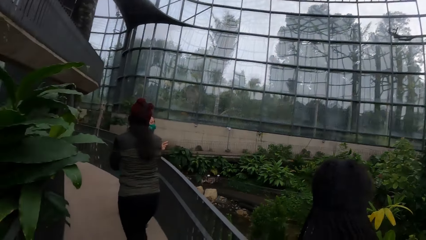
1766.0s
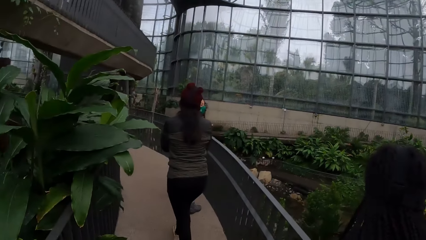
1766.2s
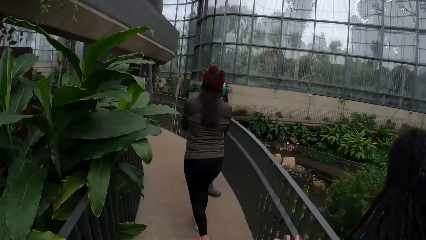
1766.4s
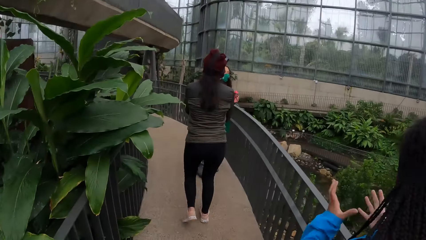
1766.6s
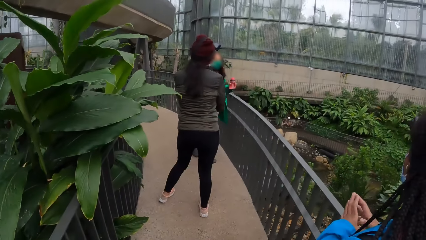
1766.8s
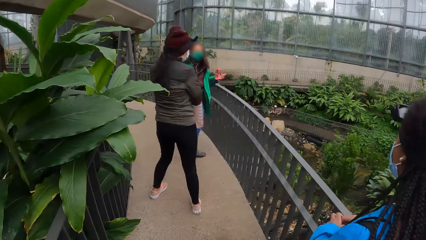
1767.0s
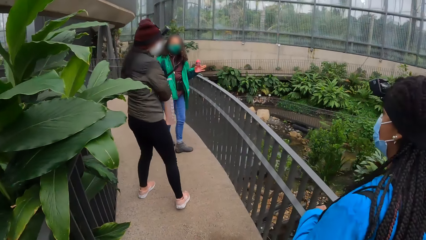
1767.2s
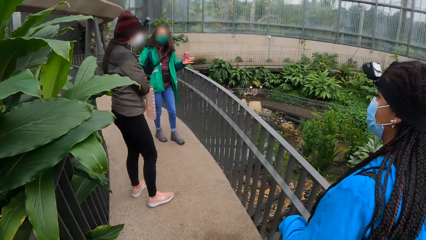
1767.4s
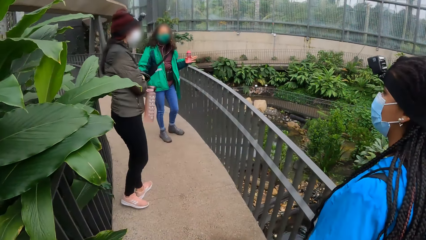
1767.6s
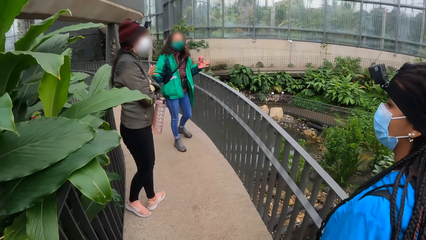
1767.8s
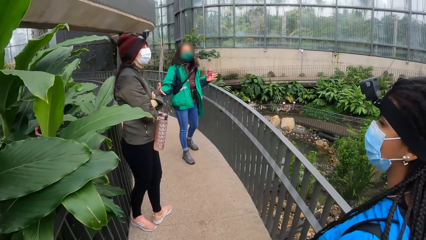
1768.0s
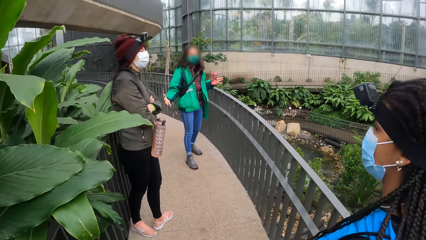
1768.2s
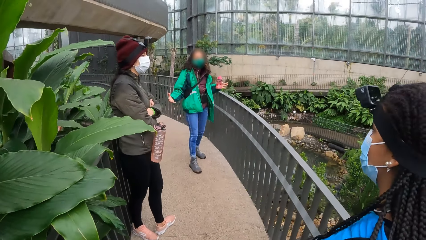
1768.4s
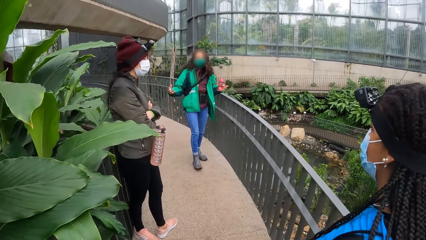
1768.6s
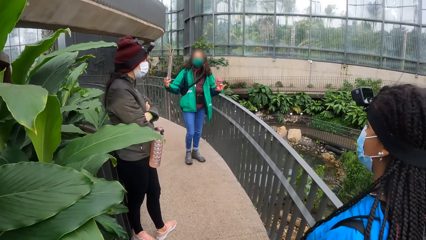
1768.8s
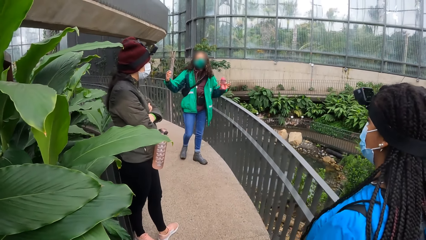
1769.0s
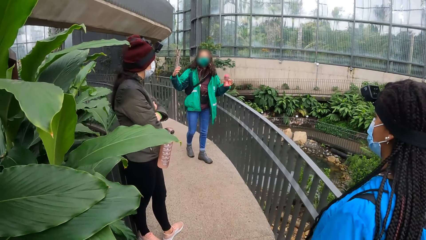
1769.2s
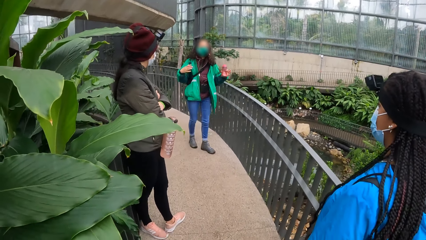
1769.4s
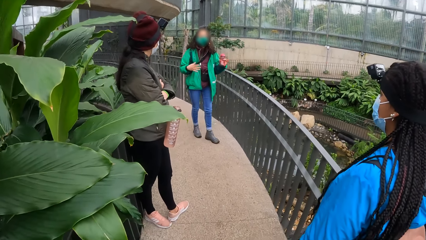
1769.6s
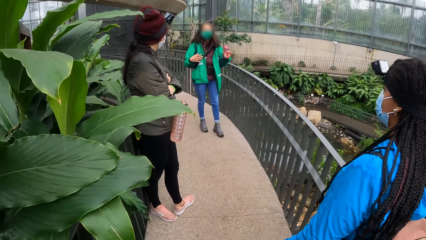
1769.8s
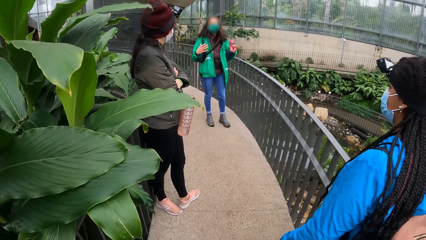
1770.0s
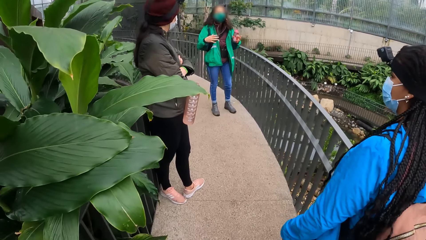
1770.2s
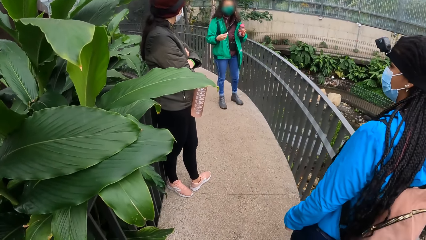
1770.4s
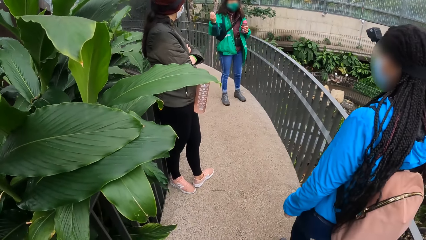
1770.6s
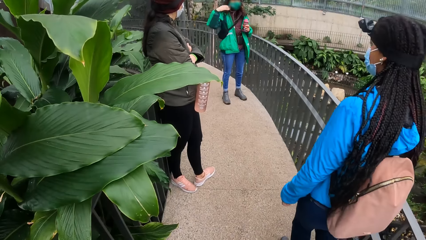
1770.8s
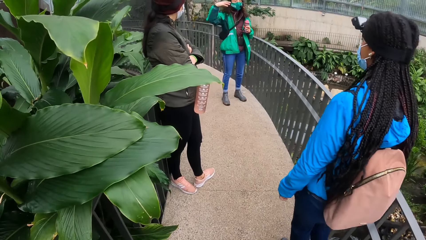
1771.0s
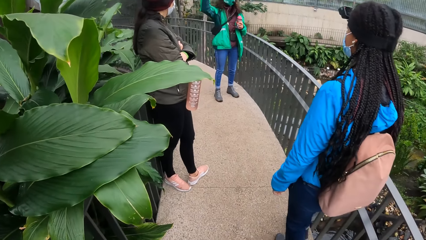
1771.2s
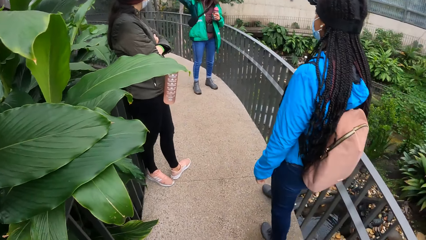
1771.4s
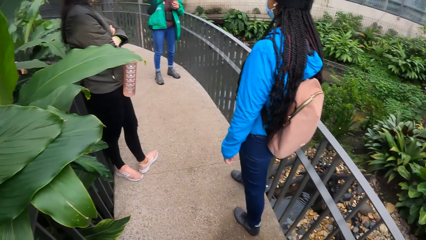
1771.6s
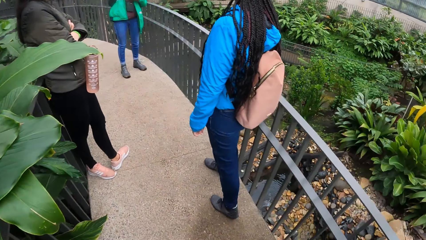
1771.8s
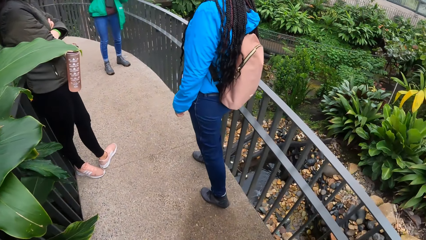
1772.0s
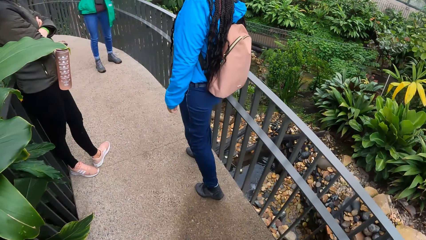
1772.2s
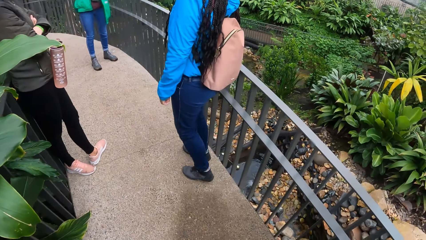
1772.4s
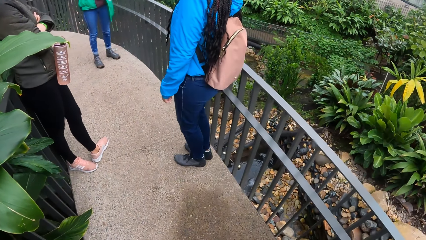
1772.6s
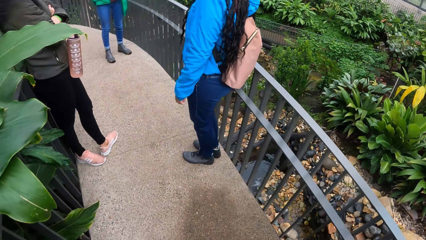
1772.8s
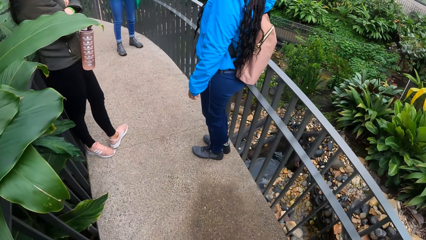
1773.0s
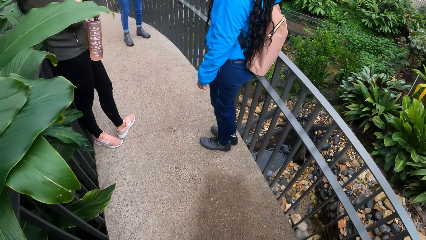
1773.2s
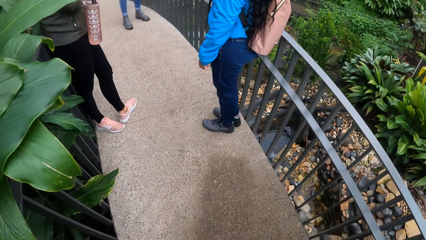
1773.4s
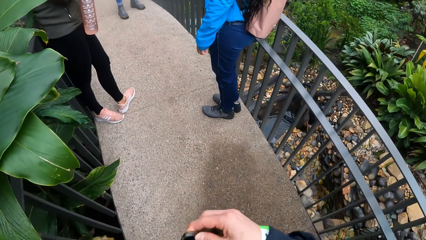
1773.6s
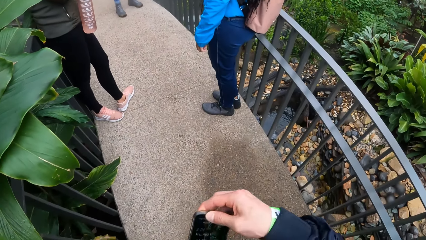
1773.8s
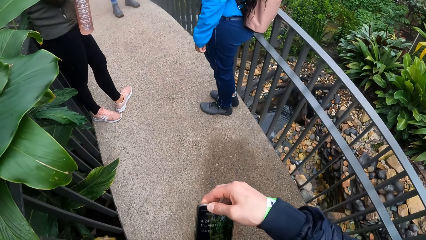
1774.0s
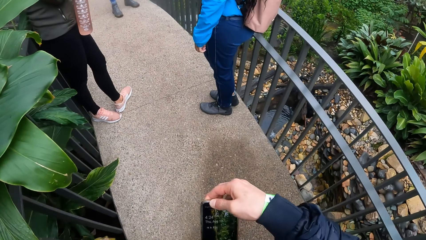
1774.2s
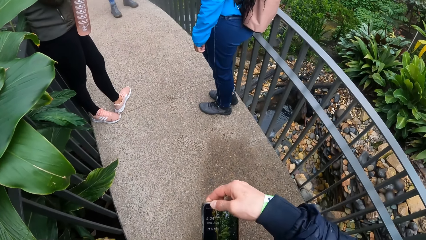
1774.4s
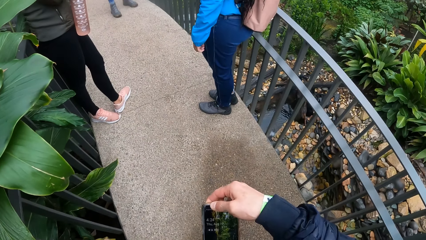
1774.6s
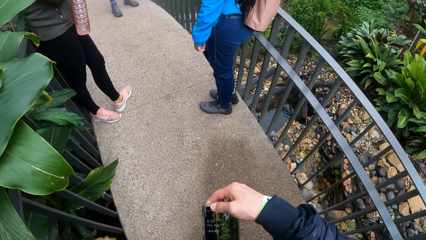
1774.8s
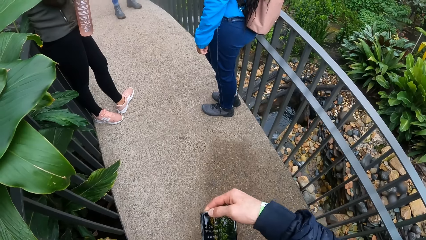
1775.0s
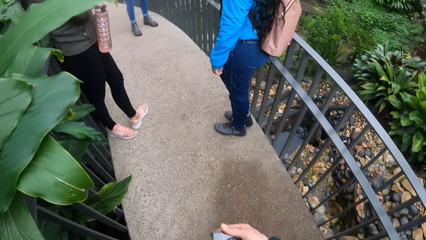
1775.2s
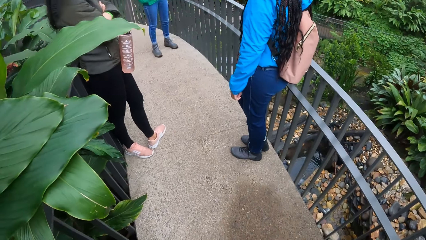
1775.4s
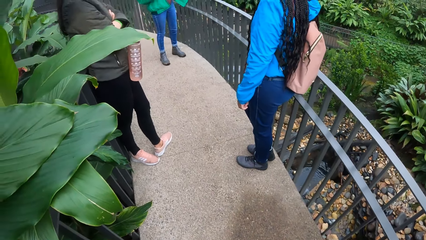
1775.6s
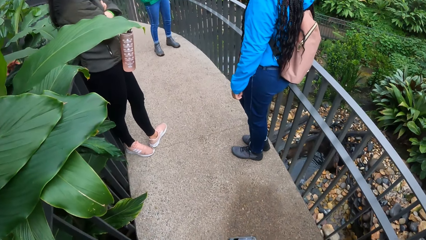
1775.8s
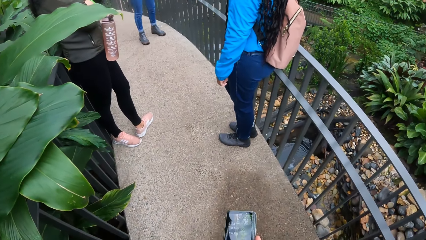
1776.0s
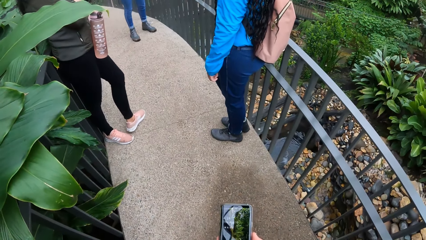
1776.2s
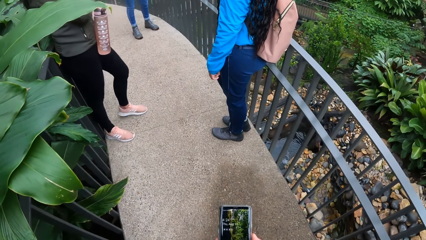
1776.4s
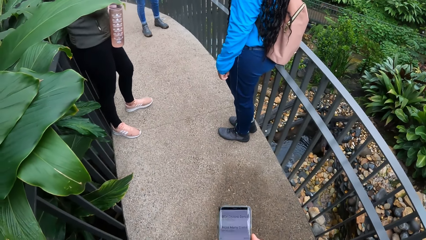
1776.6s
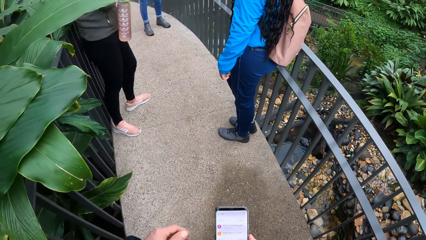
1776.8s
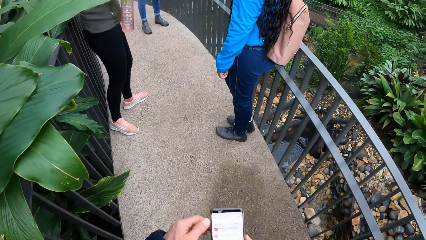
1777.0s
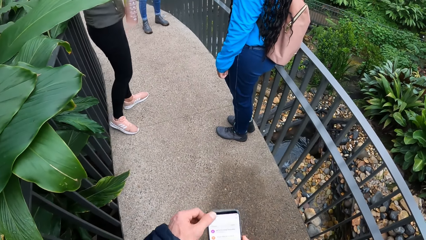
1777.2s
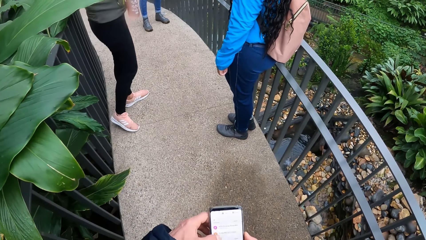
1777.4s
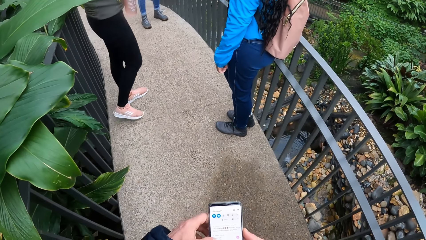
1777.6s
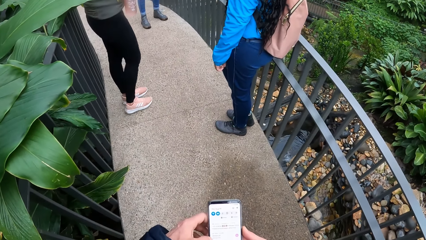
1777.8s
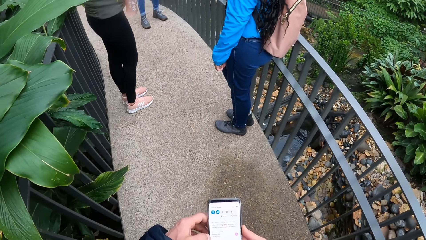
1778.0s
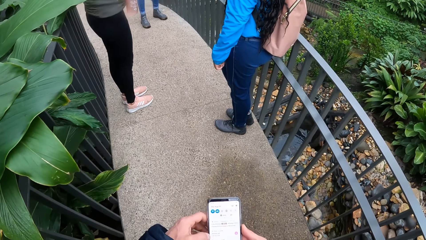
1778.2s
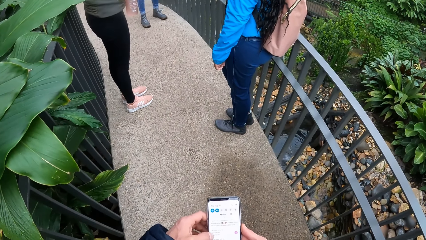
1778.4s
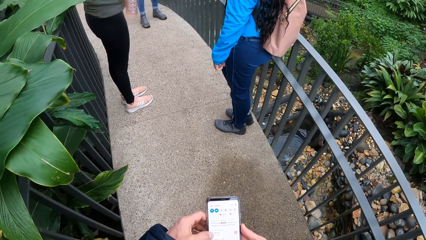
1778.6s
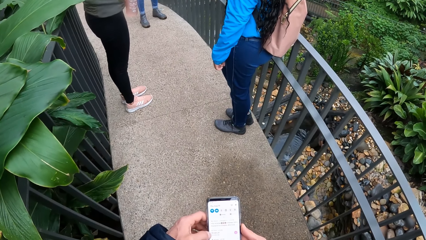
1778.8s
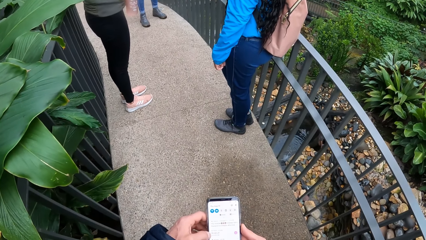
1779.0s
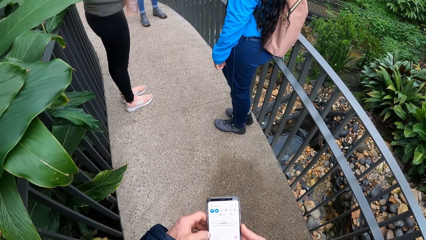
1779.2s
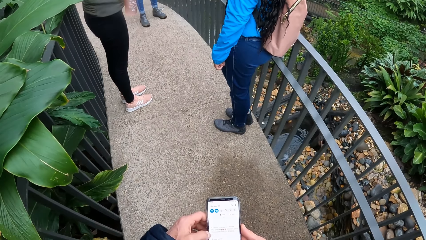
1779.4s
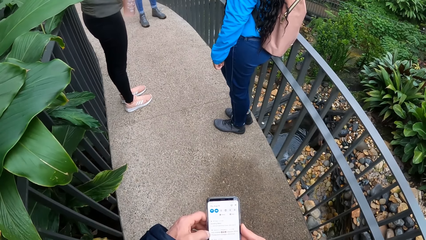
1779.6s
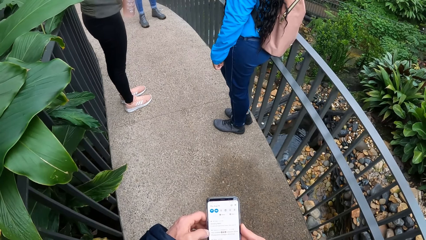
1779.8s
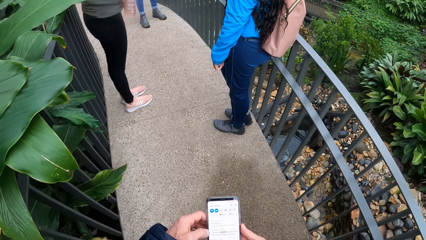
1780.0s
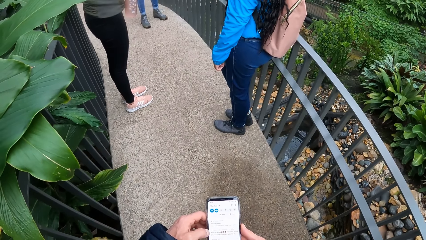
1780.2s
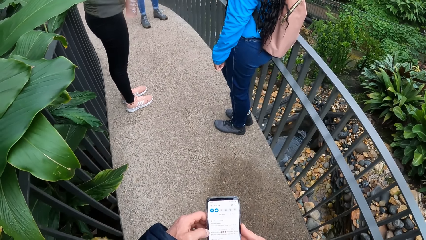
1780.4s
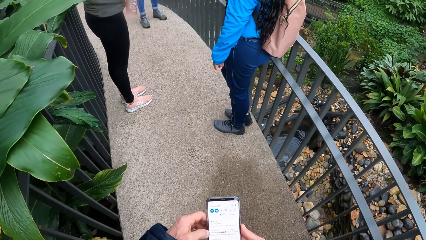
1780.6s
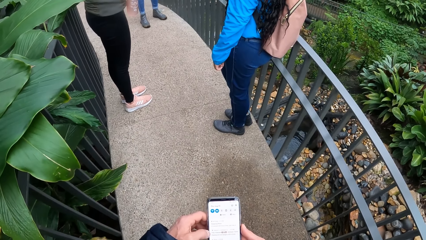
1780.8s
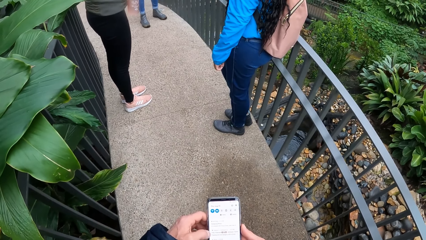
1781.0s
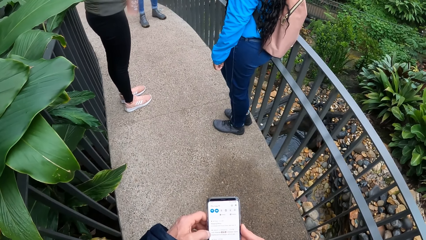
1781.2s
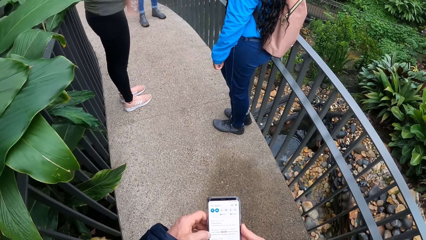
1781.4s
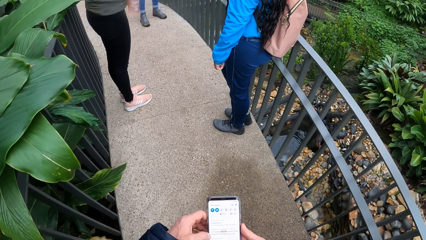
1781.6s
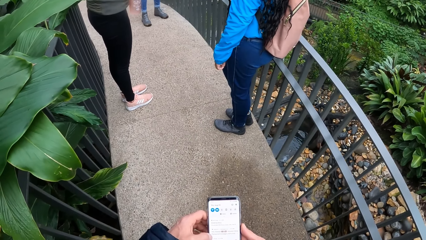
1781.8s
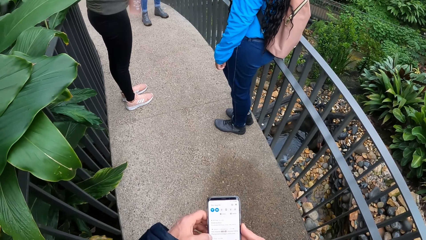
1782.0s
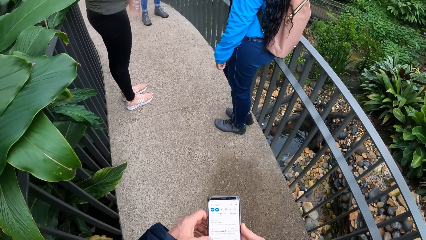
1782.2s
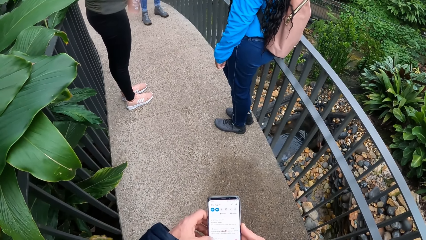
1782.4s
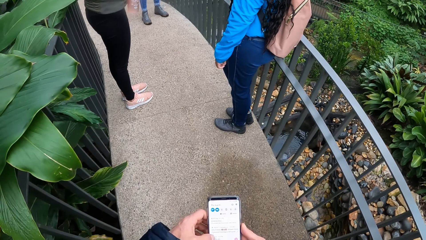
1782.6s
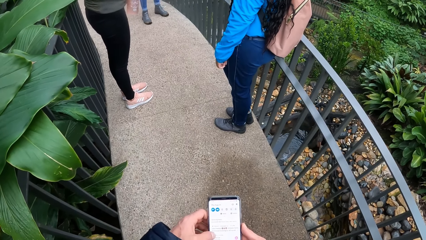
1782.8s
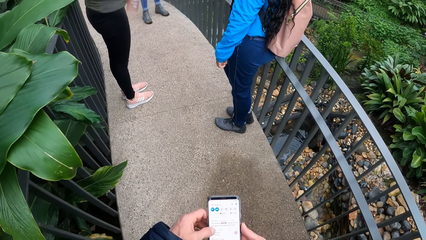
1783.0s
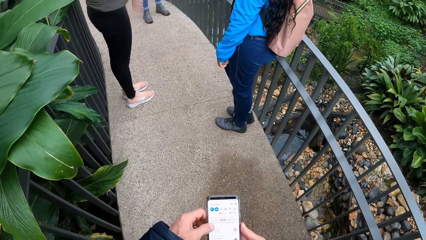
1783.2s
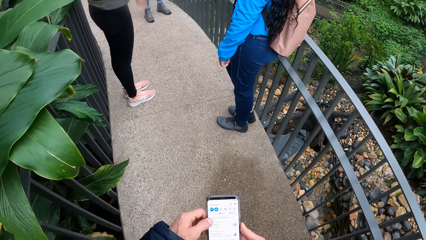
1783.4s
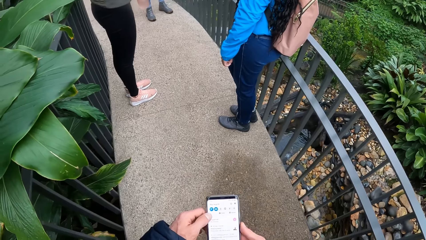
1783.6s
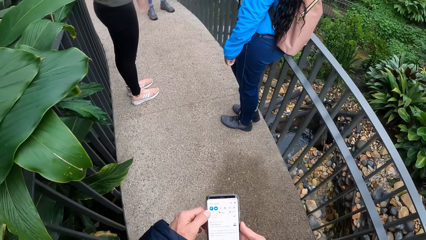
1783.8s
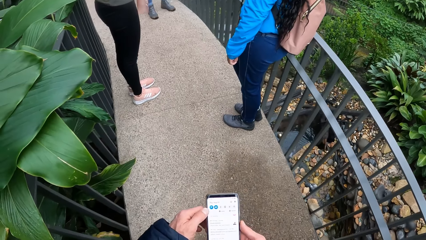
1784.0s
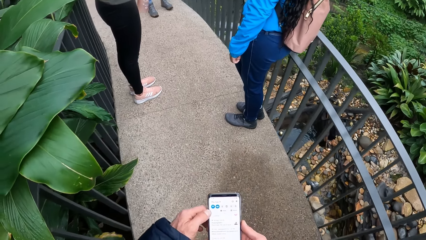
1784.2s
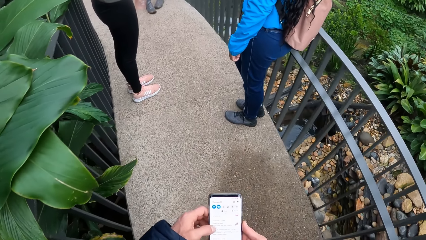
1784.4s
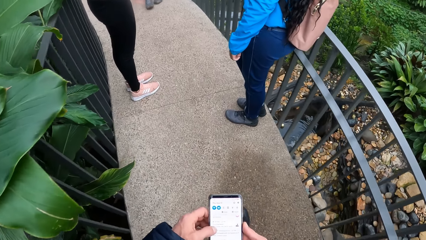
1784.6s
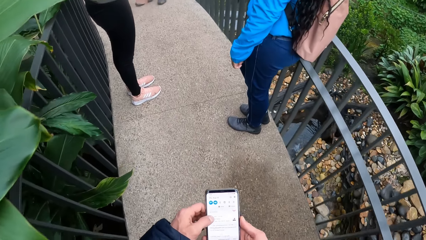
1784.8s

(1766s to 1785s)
The camera wearer looks around the building. A person talks to other people and the camera wearer. The camera wearer holds a phone with his right hand. He looks at the phone. He operates the phone with both hands. He scrolls the phone.
